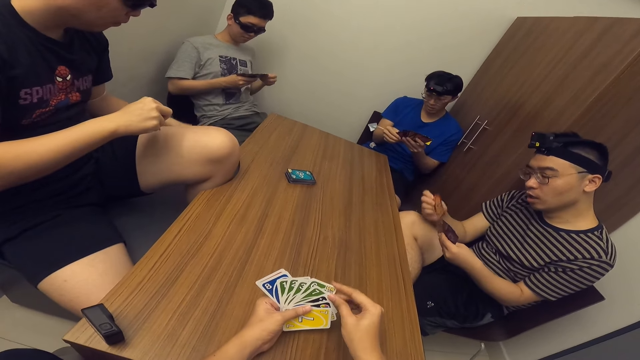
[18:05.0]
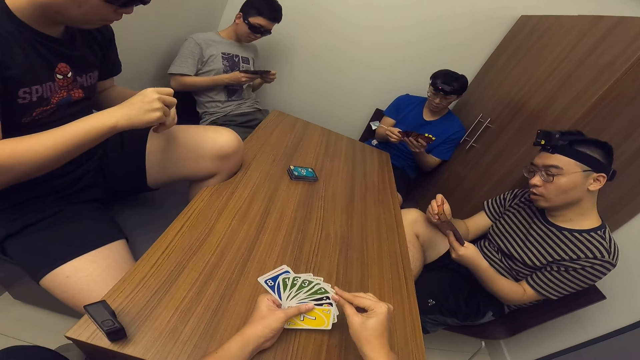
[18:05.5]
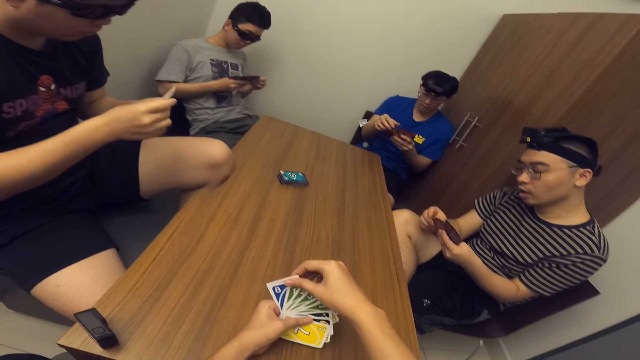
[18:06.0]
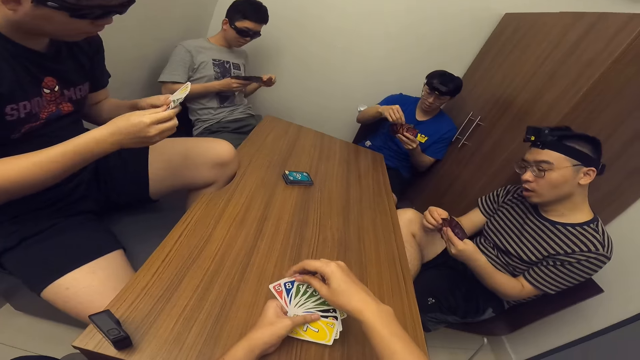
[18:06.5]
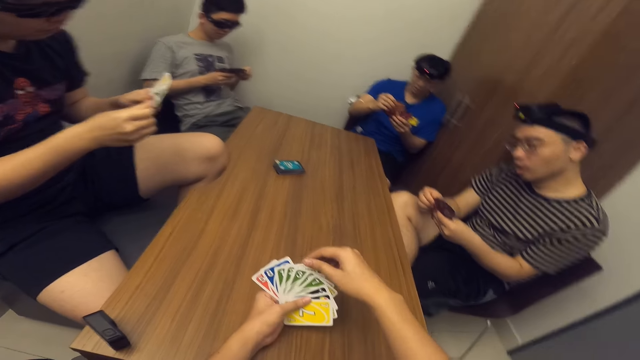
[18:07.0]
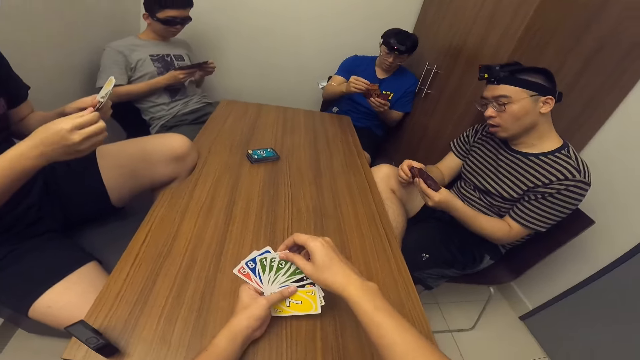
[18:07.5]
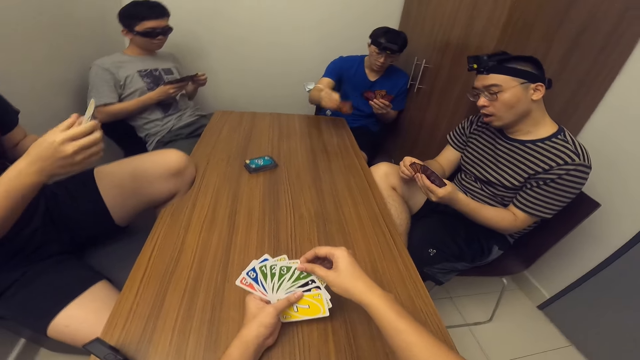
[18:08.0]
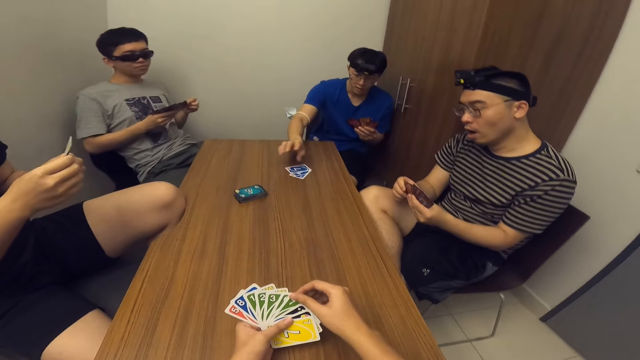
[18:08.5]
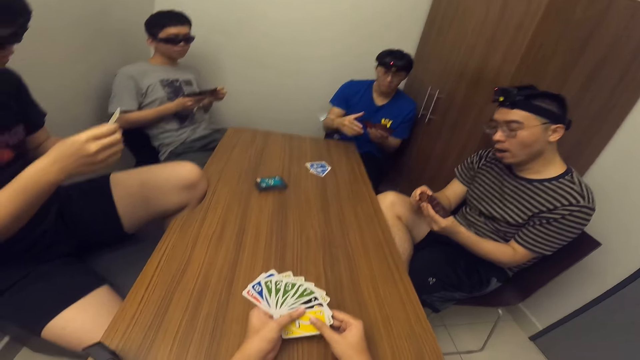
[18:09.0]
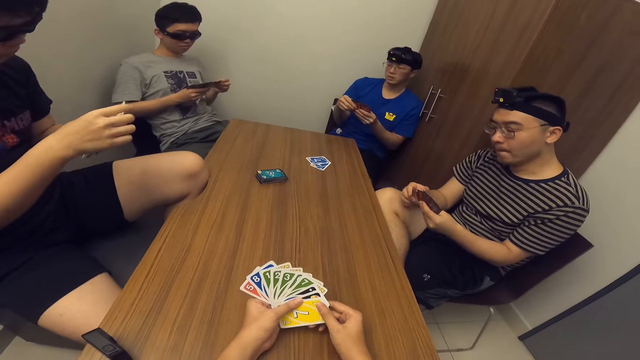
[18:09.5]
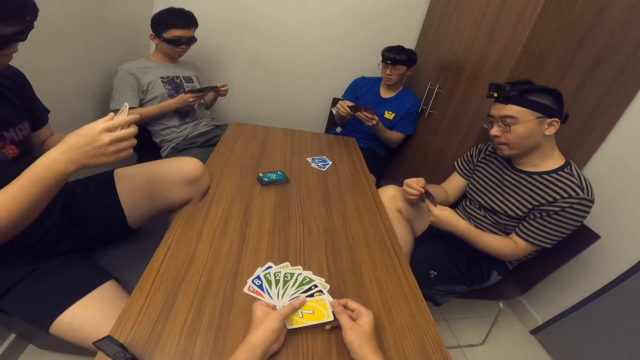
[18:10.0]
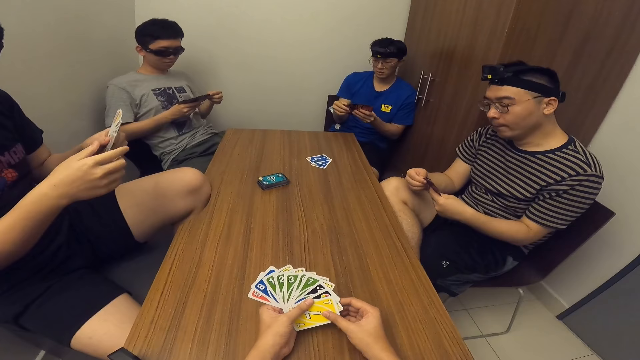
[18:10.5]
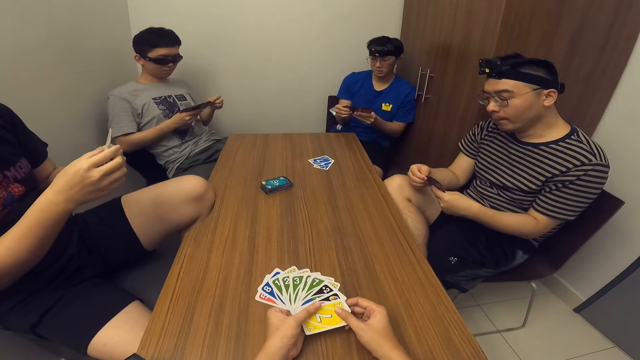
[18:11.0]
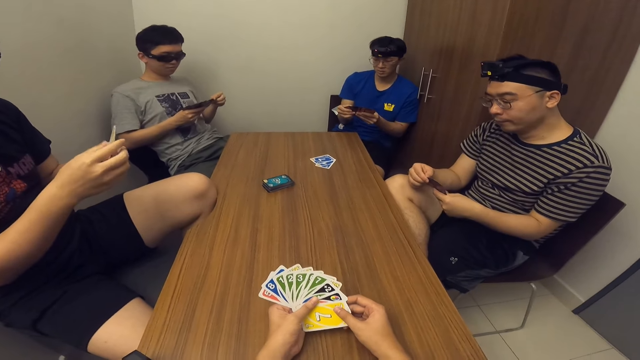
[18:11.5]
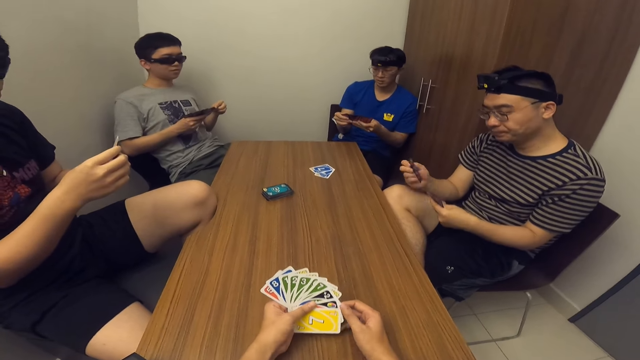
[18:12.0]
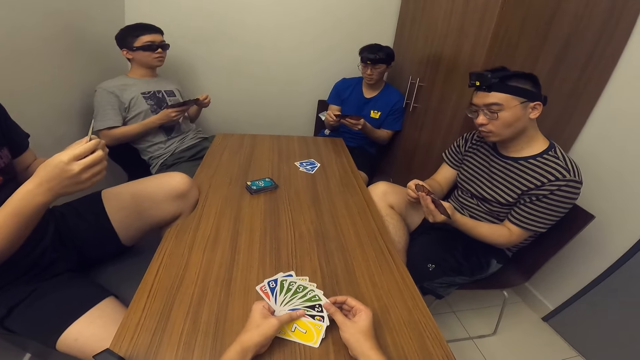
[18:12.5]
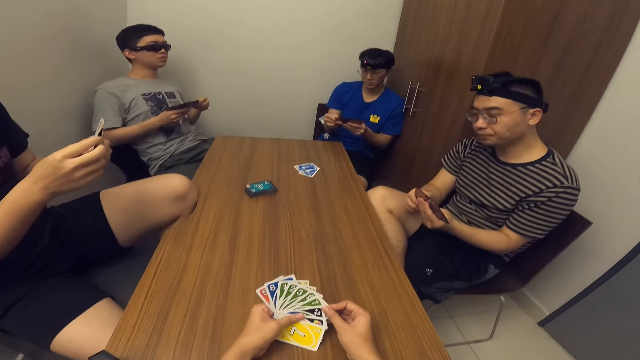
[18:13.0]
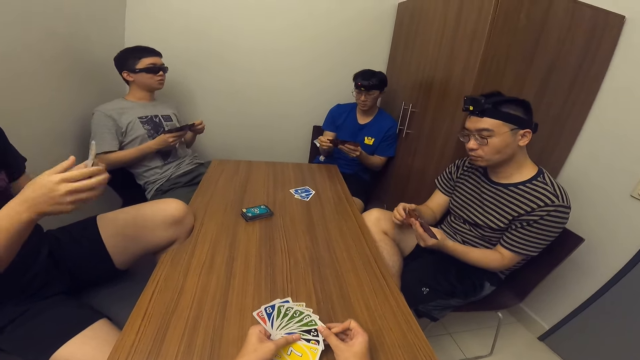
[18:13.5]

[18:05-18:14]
The camera wearer drops two cards on the table with his right hand. A man places cards on the table. The camera wearer arranges the cards.

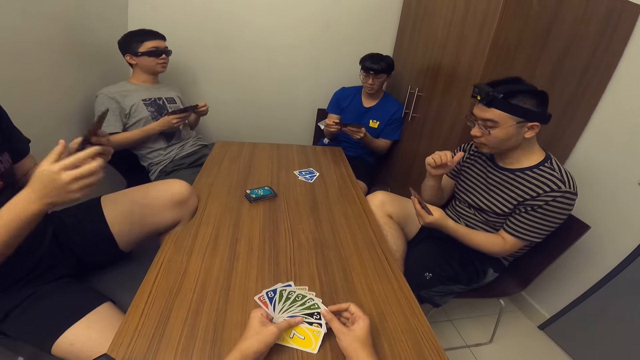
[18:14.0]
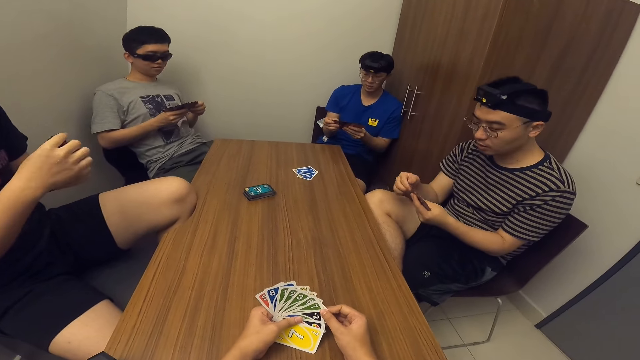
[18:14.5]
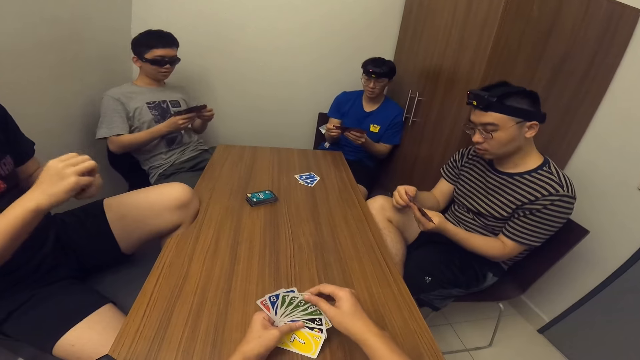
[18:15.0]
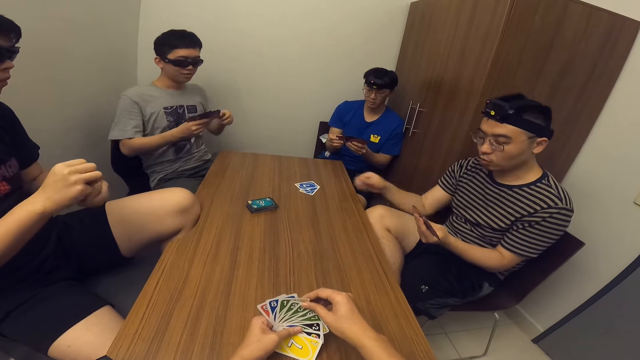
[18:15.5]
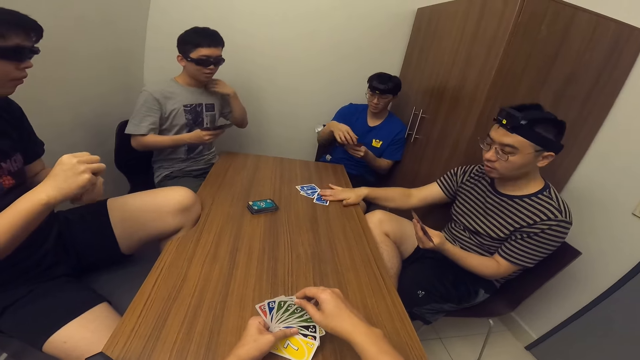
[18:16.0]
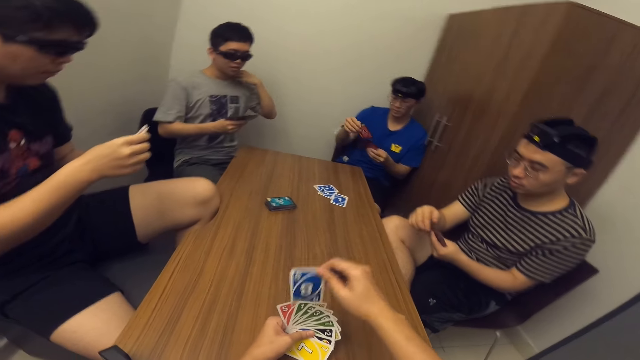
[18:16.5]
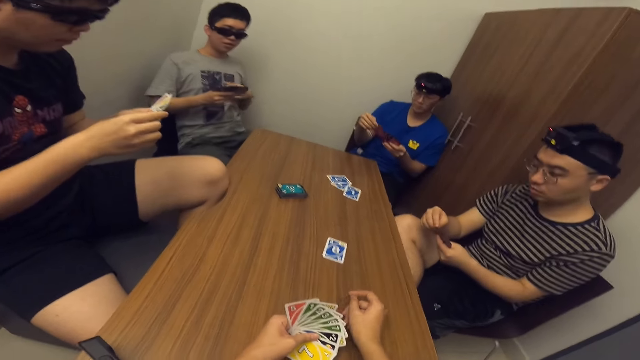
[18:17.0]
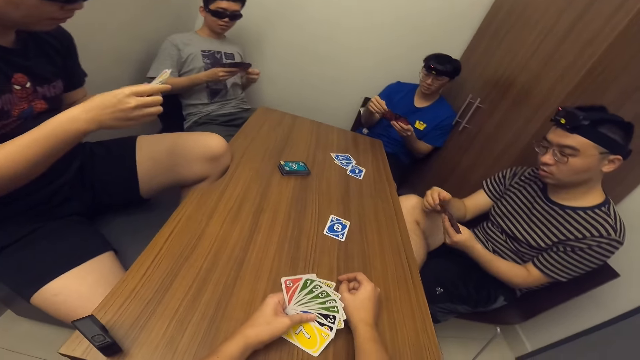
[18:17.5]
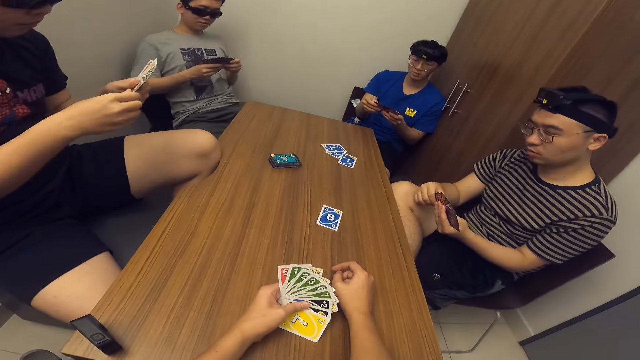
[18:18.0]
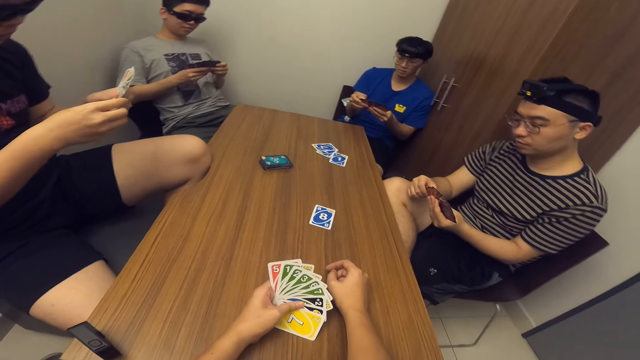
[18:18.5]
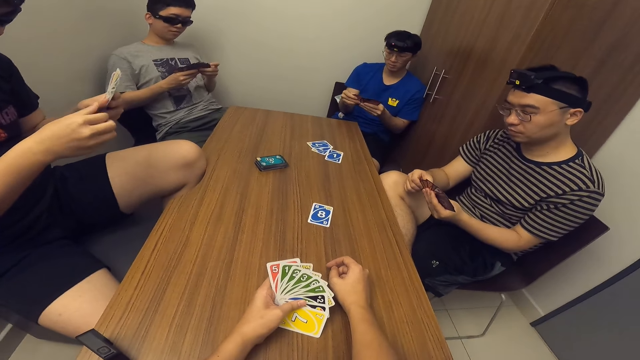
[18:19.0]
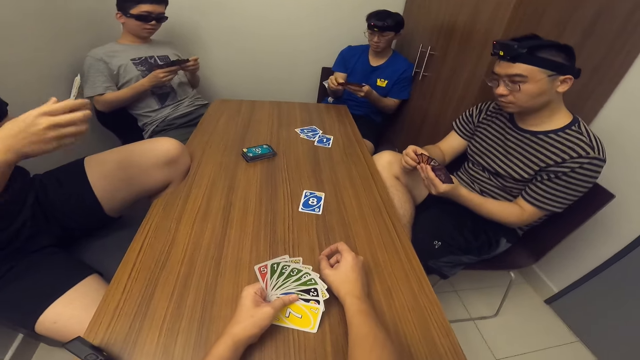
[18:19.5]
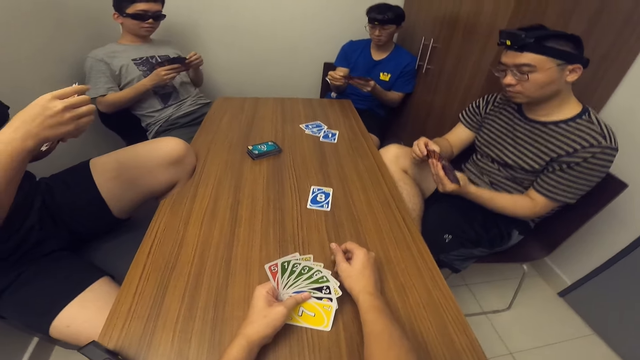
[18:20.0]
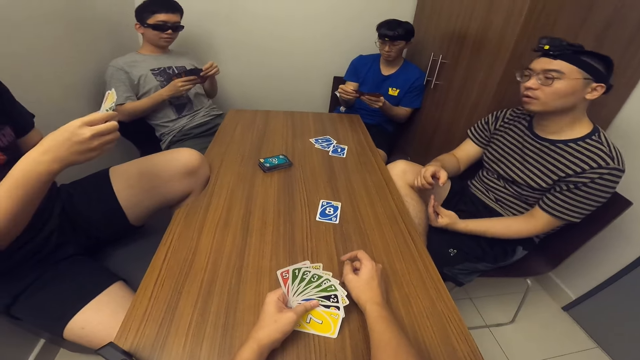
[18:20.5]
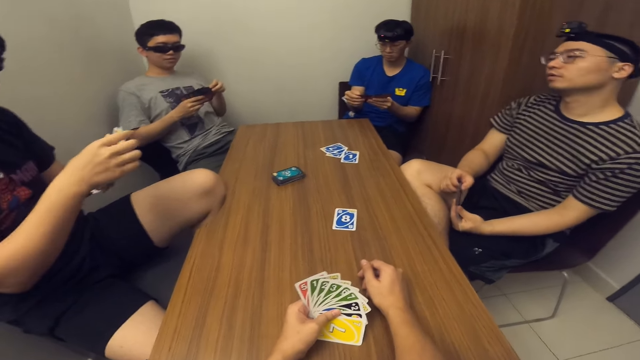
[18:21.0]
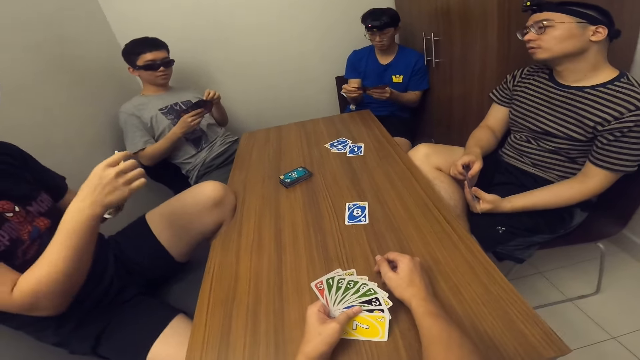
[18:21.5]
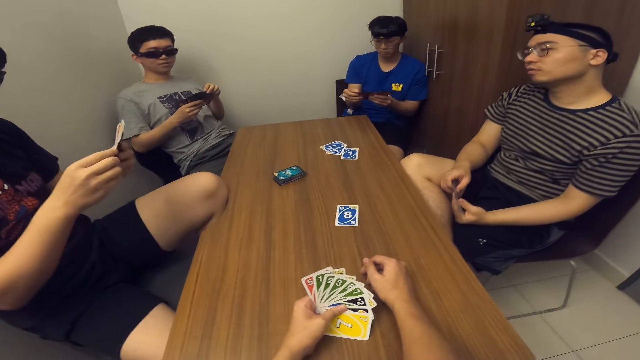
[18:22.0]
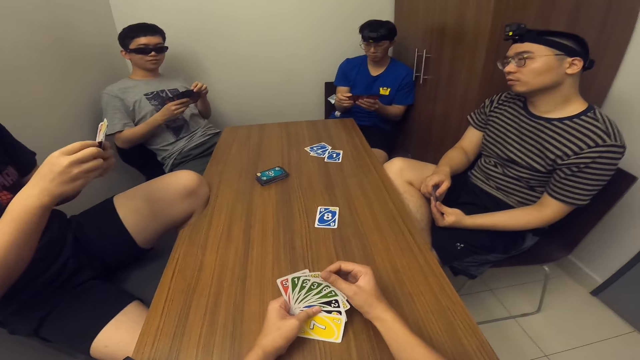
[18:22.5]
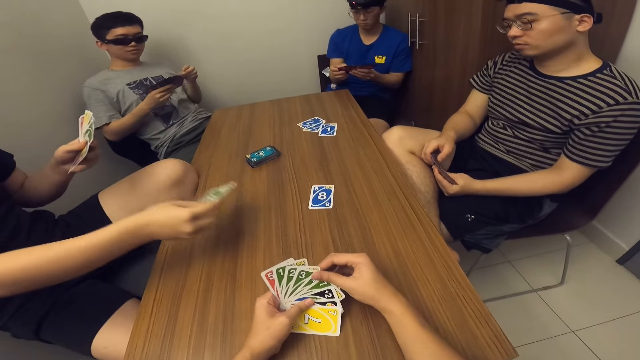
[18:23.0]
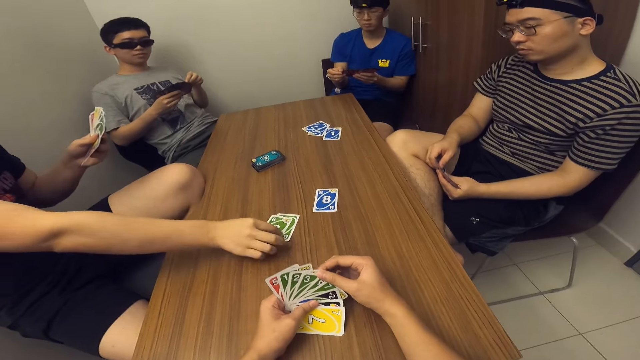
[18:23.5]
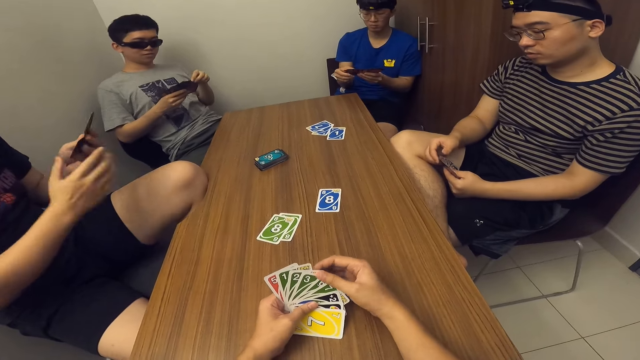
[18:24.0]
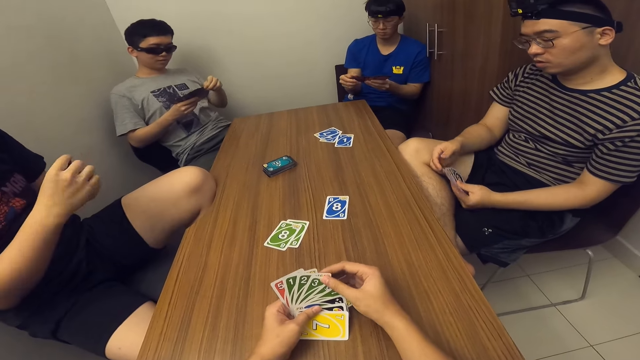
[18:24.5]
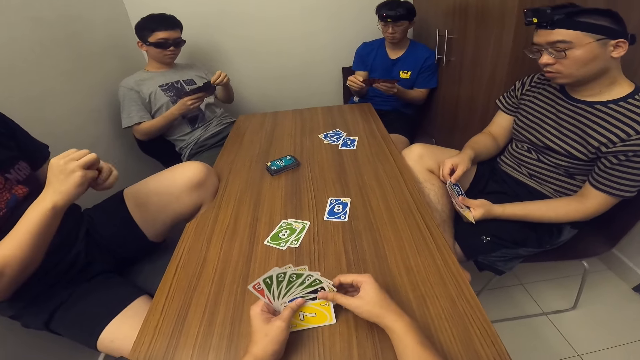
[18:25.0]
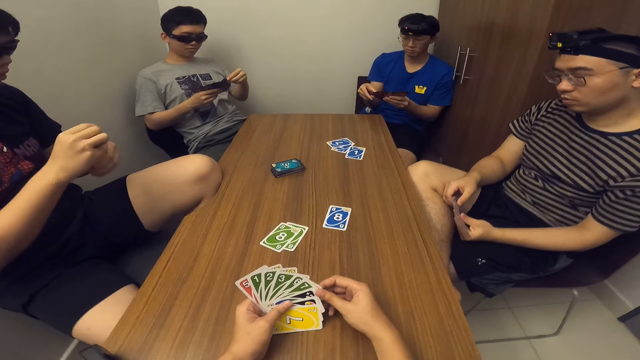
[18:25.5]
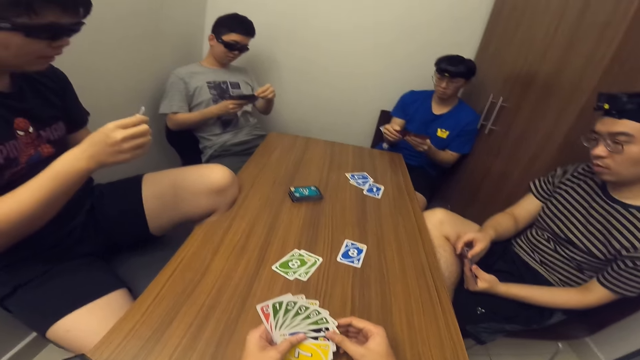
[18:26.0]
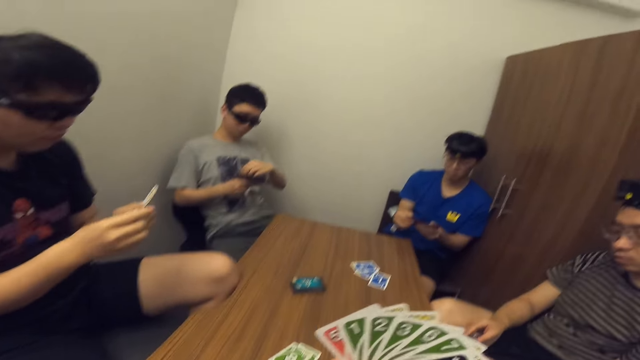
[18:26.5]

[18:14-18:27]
A man drops a card in his hand on the table. The camera wearer drops a card in his hand on the table. Another man drops some cards in his hand on the table.
